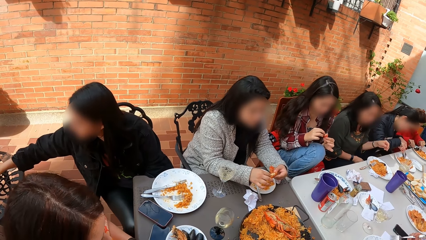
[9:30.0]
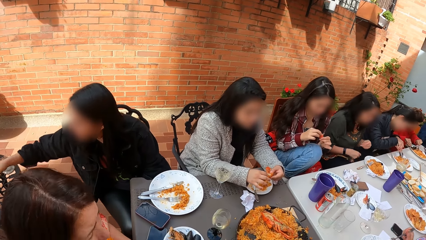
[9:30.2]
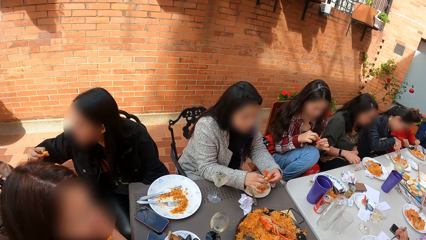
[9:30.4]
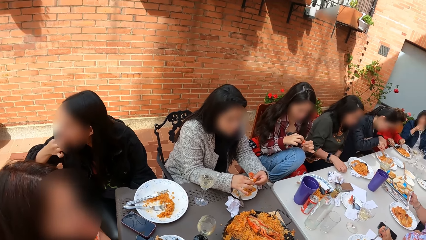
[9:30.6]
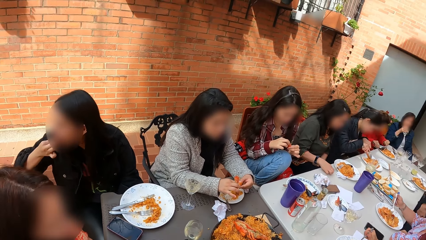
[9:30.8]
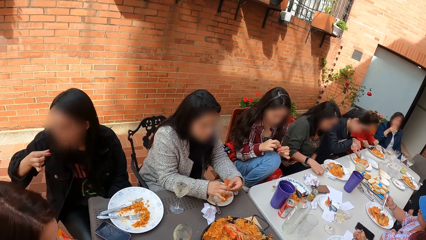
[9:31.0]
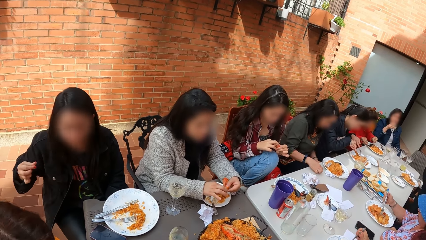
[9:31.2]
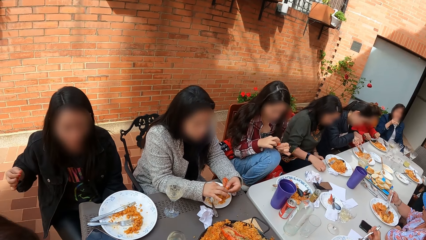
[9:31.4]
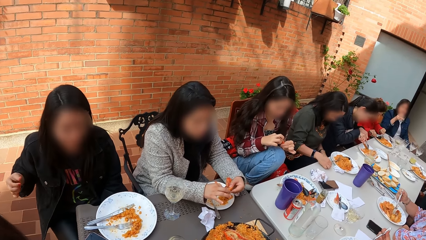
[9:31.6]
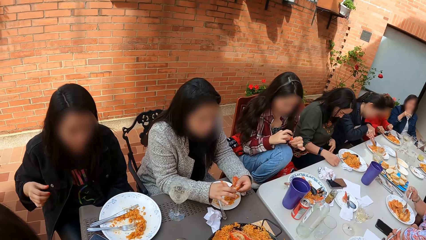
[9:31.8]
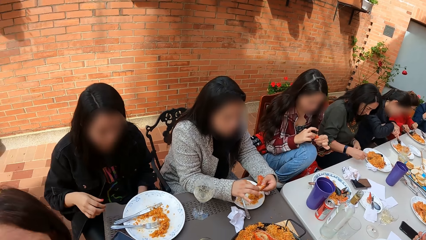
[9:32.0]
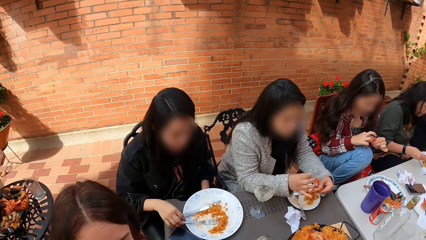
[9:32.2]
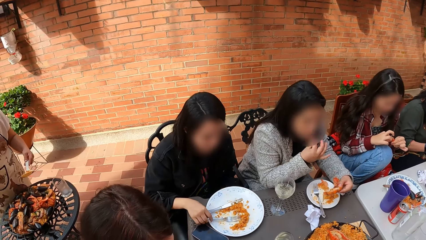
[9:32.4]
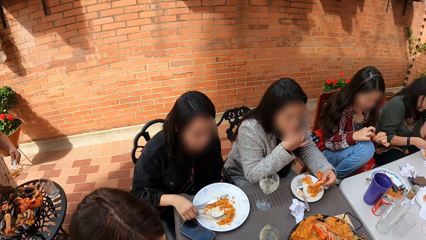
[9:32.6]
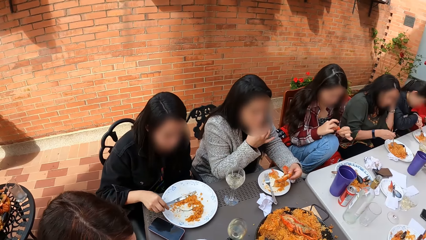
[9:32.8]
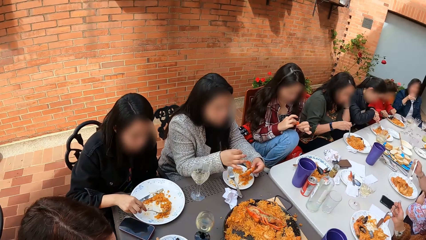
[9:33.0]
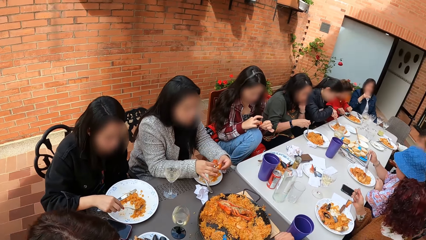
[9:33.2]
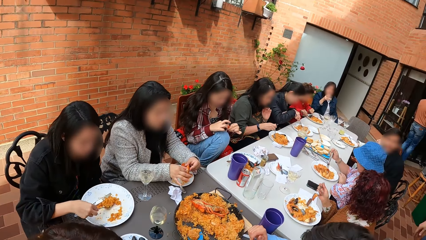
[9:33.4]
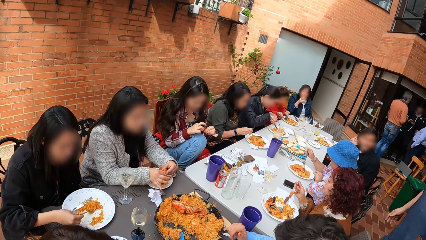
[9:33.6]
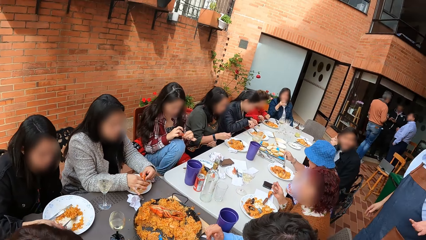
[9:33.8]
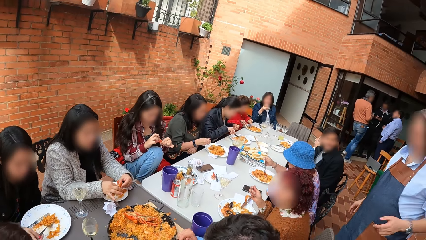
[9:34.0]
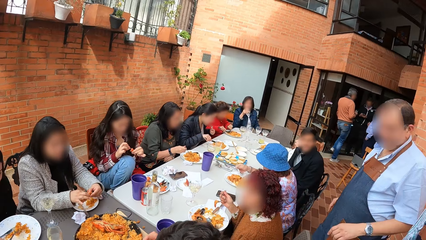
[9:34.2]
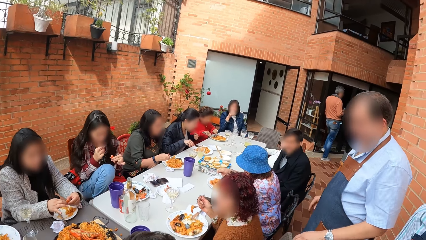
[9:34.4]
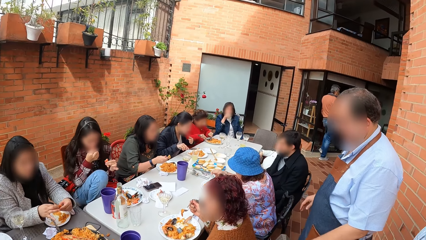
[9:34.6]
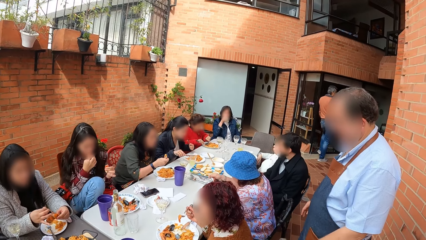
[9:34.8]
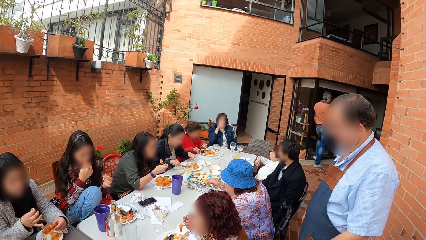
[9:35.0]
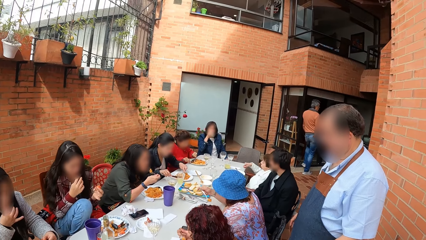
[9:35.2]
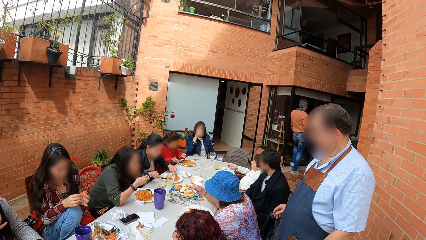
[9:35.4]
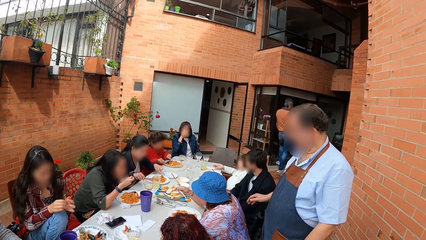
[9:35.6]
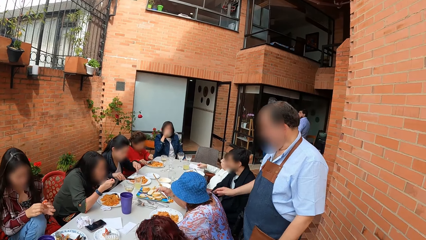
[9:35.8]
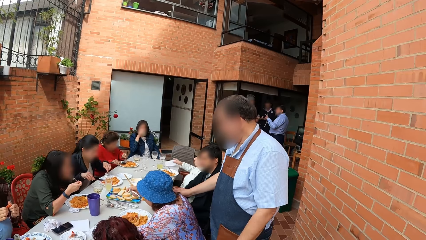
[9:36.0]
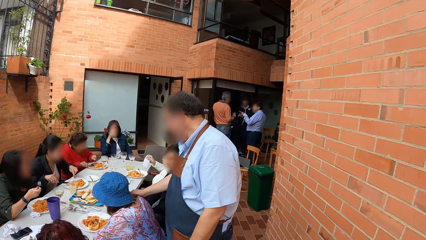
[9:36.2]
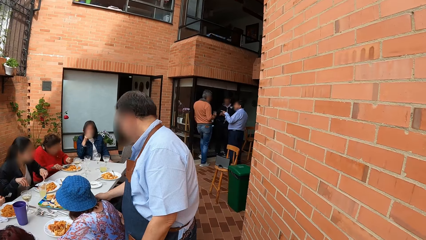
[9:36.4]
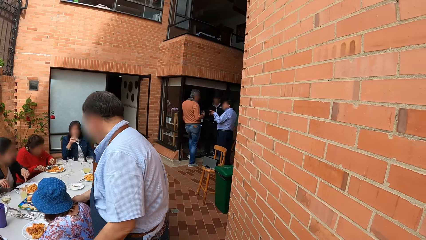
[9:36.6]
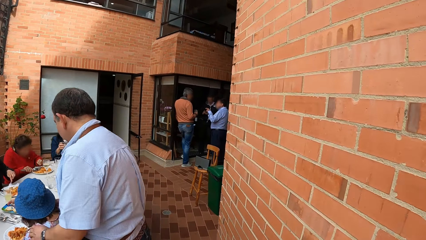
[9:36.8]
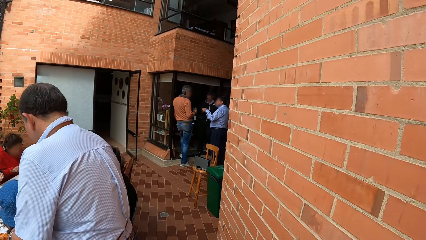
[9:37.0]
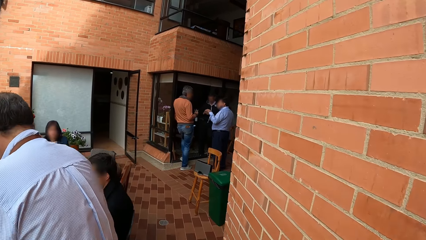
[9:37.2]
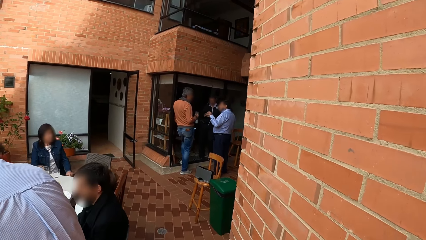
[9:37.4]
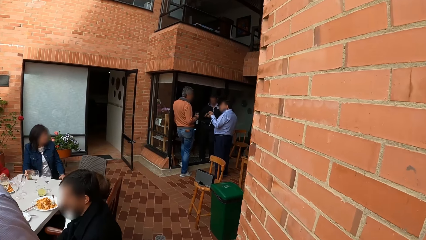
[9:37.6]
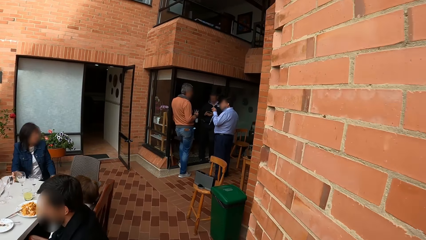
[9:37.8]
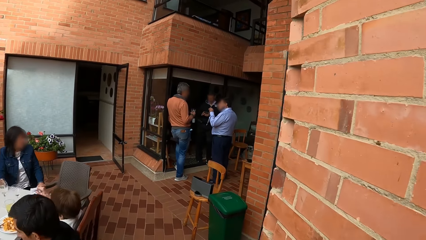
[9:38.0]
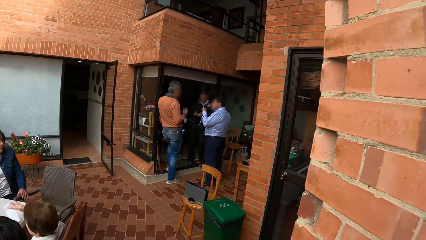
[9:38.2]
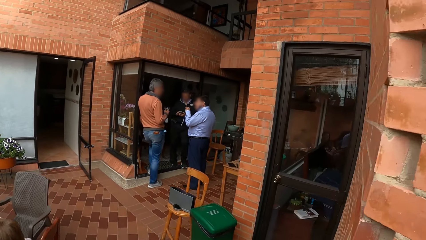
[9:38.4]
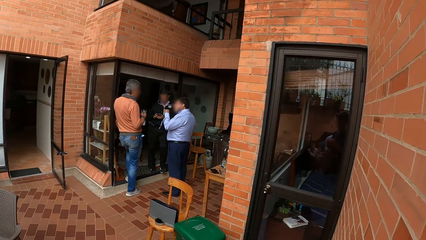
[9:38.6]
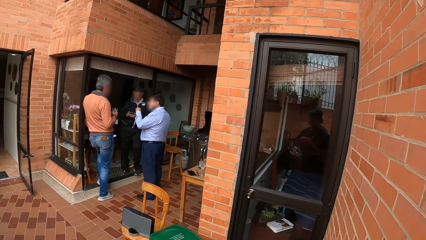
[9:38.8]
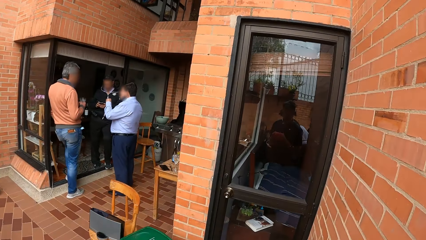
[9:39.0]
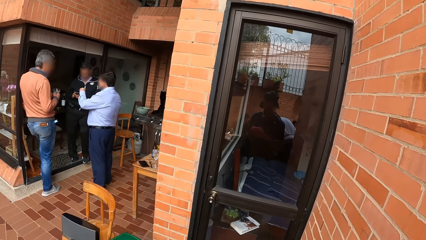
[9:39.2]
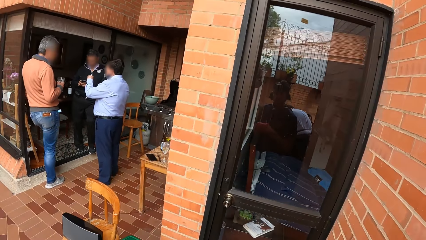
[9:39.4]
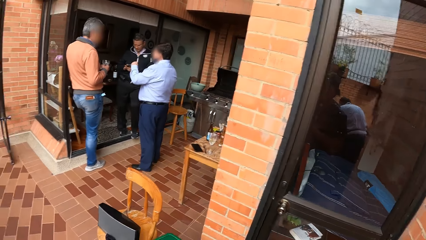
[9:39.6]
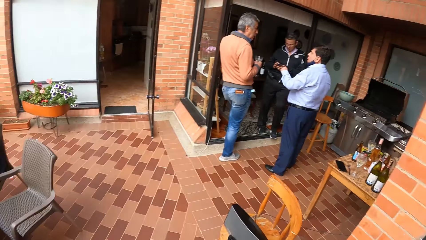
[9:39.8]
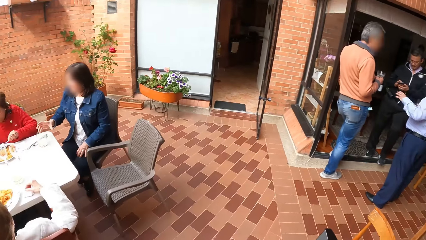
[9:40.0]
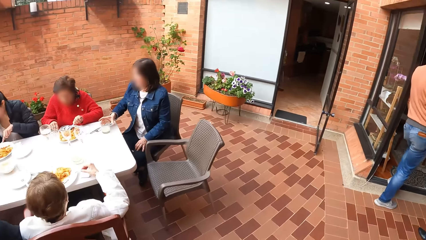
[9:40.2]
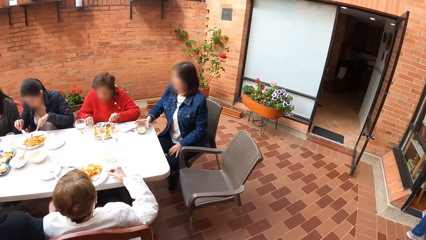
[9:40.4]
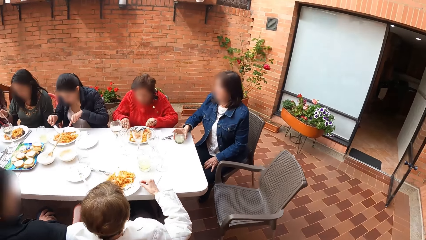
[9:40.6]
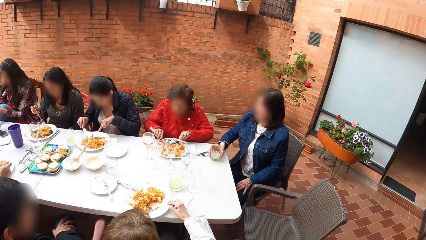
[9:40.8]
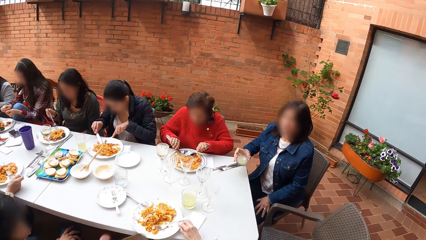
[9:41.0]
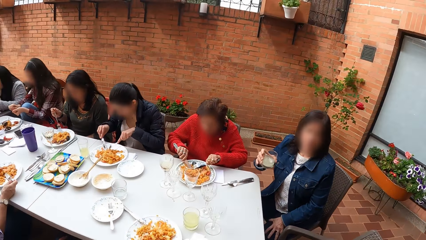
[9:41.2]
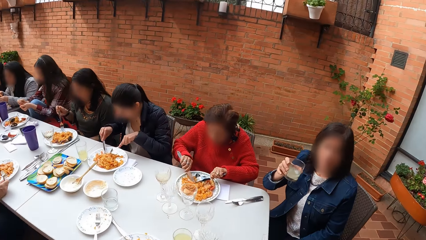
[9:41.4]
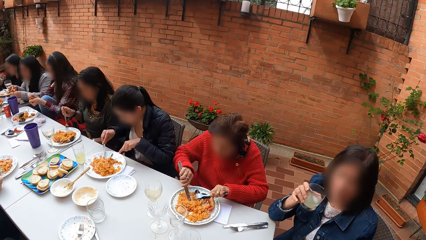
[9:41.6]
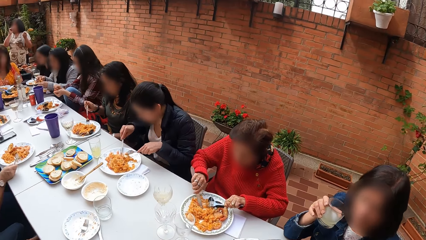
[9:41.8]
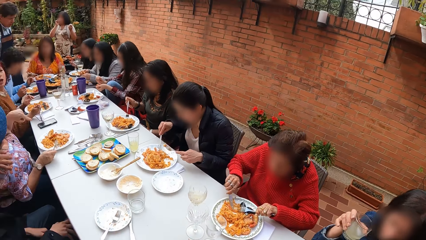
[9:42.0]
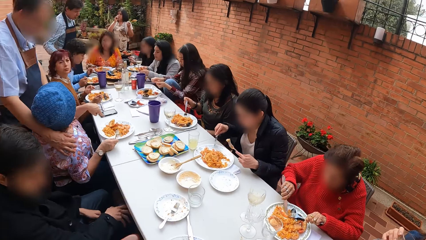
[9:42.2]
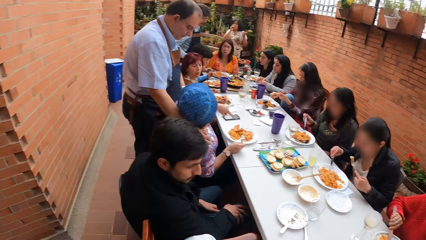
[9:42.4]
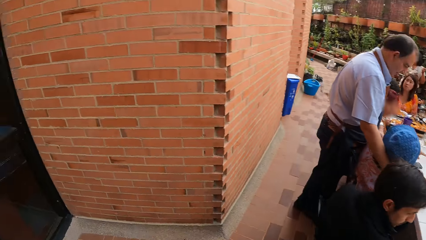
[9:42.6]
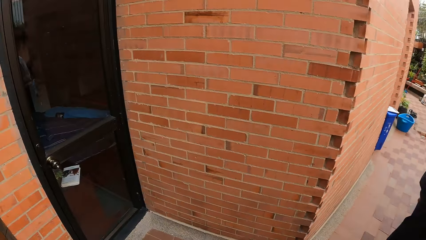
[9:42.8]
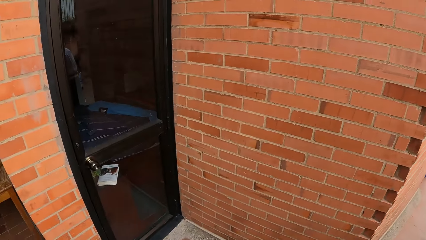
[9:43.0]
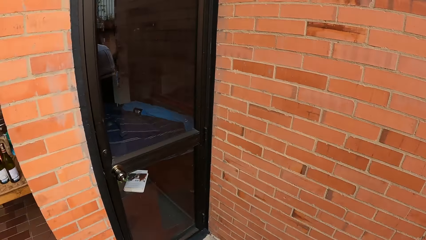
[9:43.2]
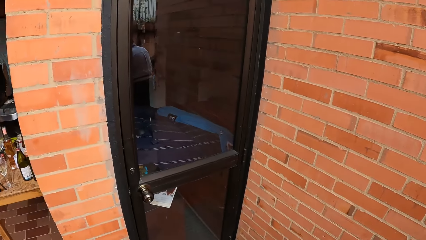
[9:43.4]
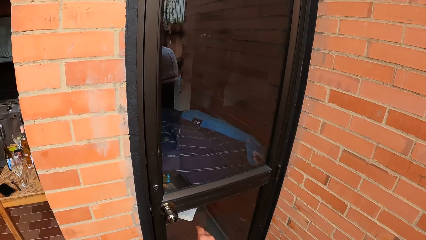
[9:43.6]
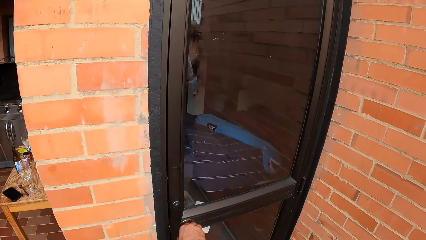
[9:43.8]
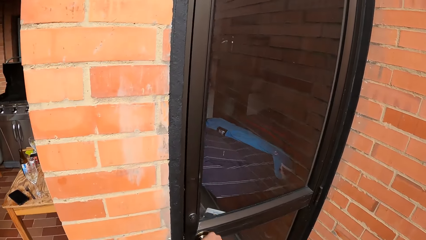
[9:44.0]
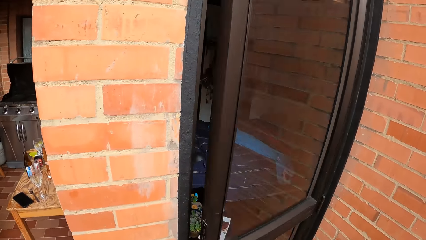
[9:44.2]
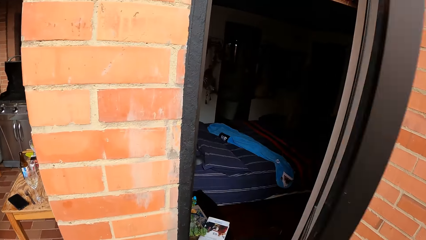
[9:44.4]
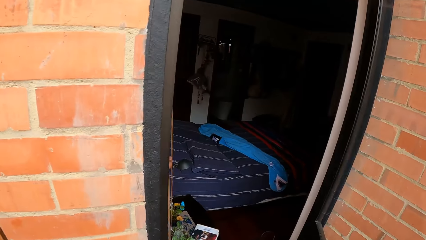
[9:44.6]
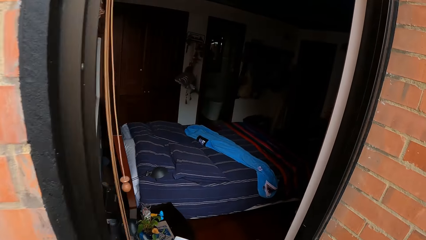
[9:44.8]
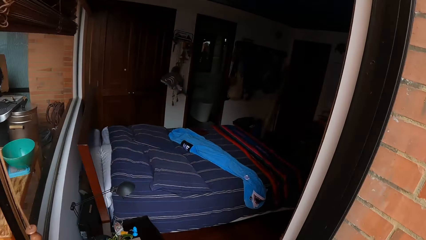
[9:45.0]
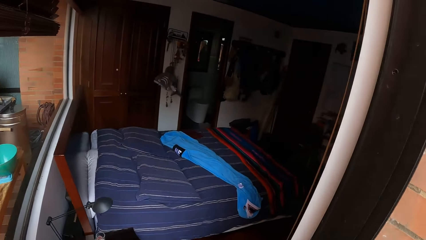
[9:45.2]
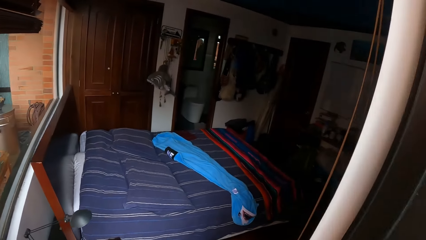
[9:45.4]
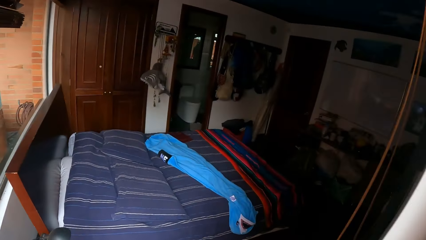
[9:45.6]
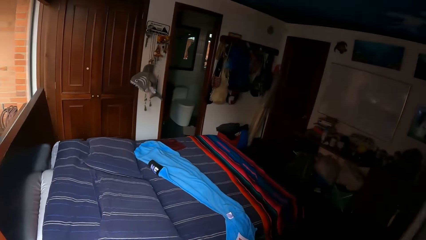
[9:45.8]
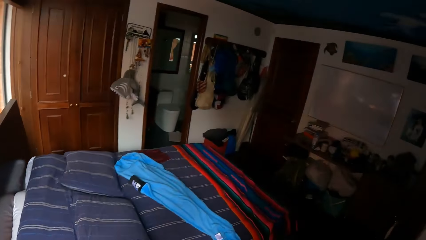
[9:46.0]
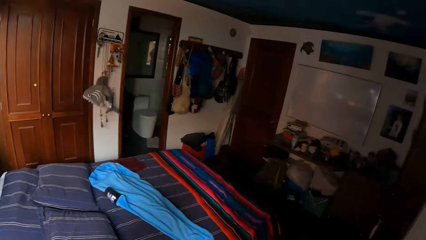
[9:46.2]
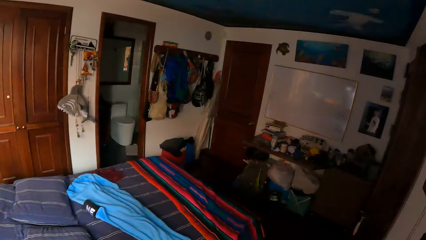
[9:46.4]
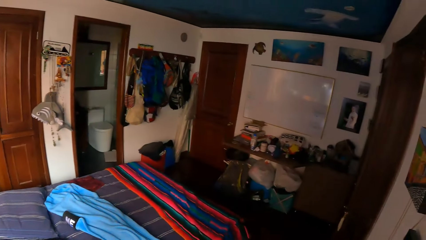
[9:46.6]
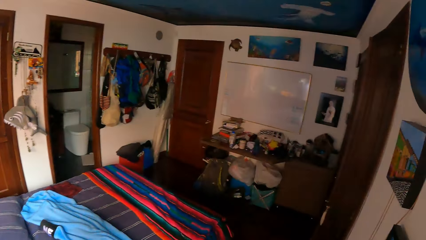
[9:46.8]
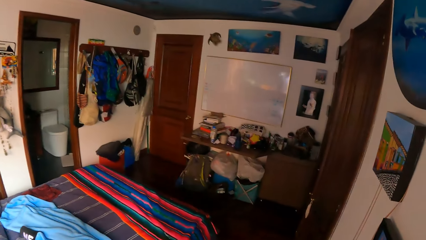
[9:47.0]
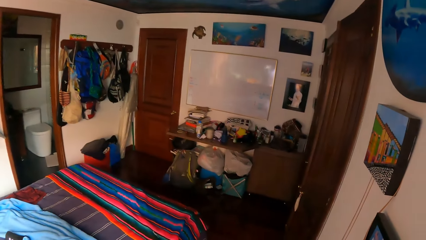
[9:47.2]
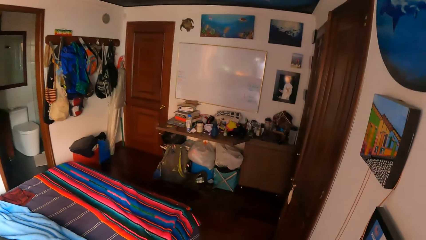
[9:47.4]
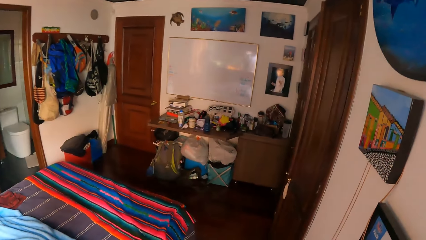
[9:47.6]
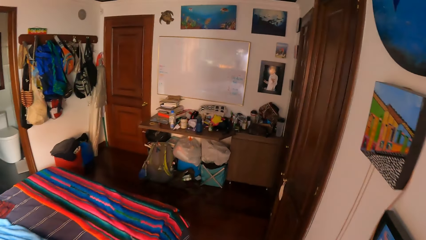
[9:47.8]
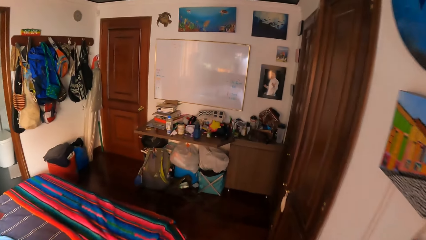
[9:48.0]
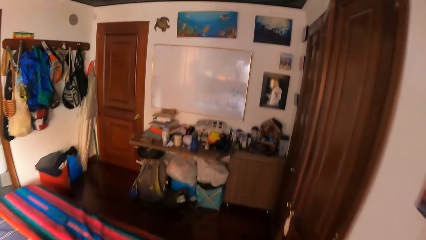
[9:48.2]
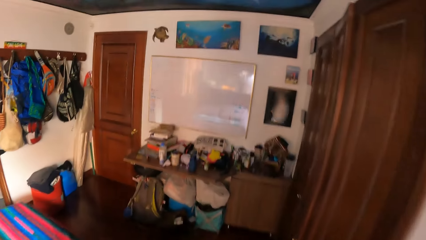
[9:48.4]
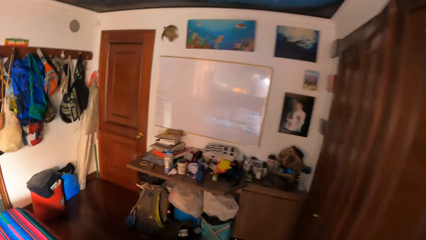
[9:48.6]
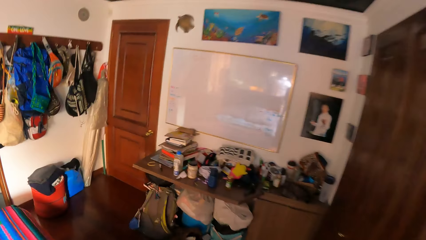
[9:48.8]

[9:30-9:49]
A man touches a woman with his right hand. The camera wearer walks past the man. The man touches the woman with his left hand. The camera wearer walks beside the wall. He looks around the house. He opens a door with his right hand. He walks into a bedroom from a compound.
